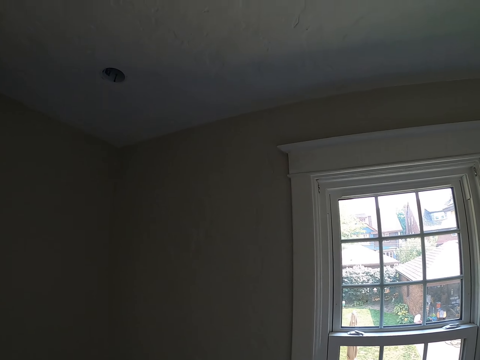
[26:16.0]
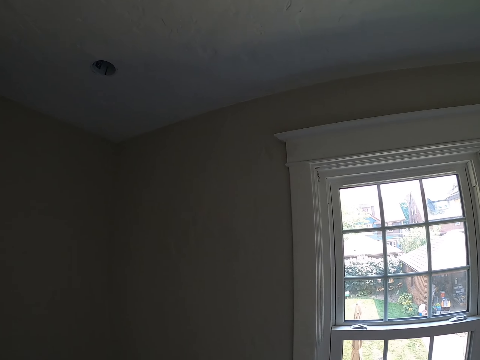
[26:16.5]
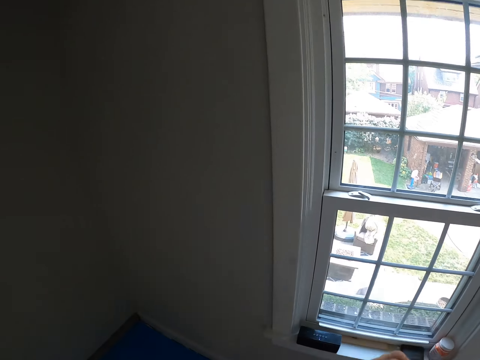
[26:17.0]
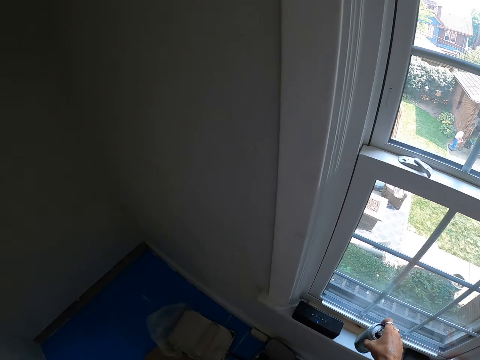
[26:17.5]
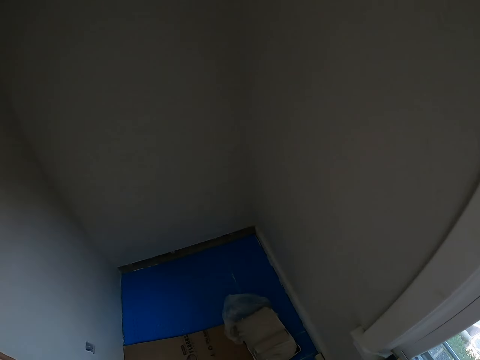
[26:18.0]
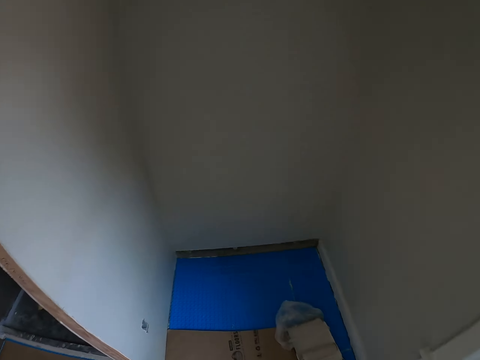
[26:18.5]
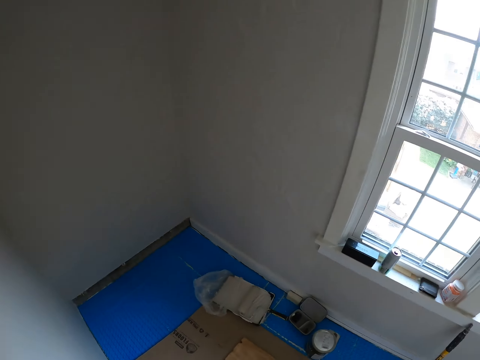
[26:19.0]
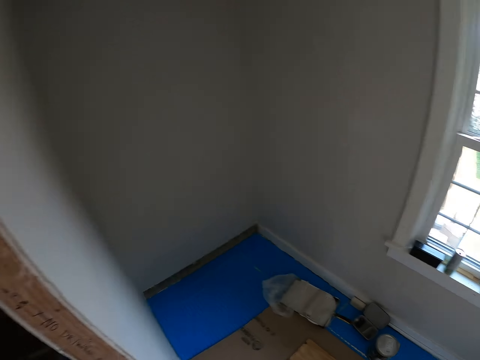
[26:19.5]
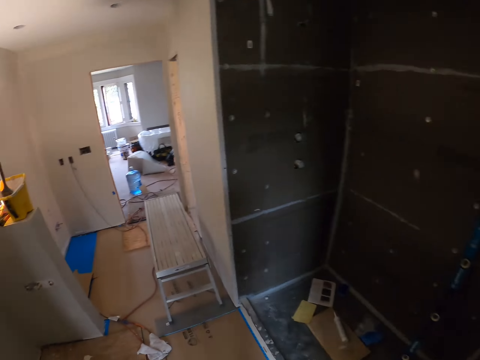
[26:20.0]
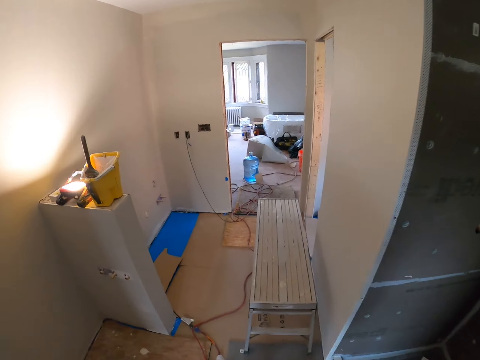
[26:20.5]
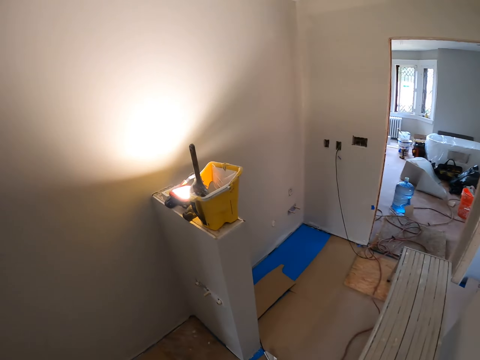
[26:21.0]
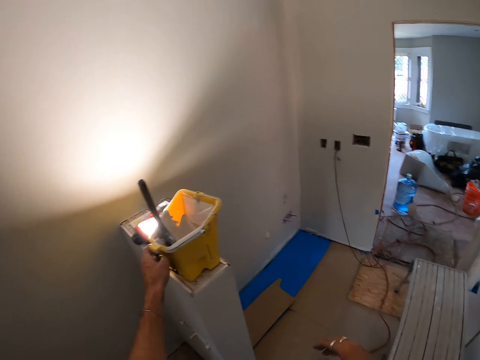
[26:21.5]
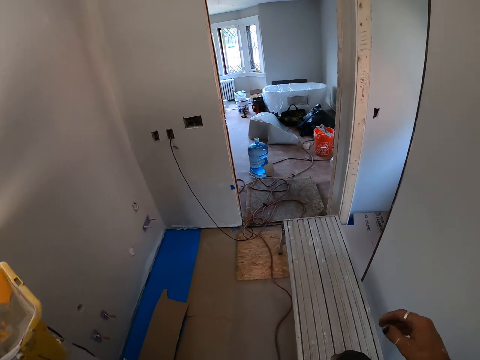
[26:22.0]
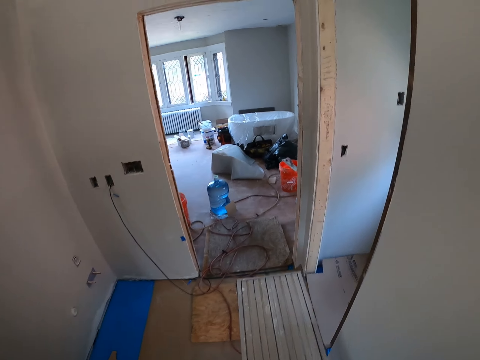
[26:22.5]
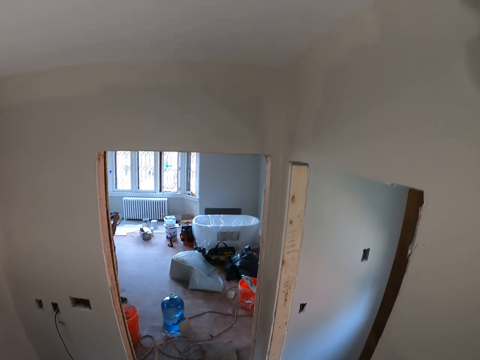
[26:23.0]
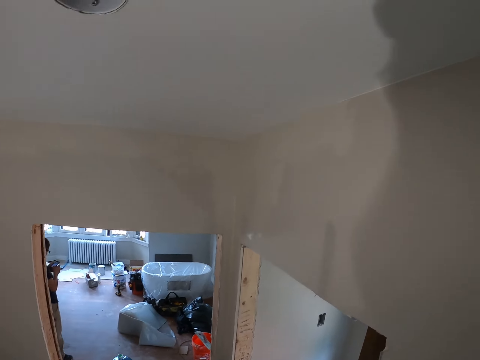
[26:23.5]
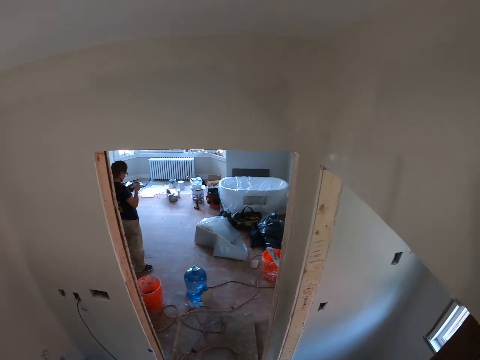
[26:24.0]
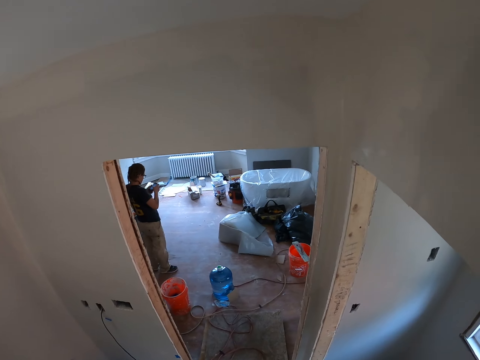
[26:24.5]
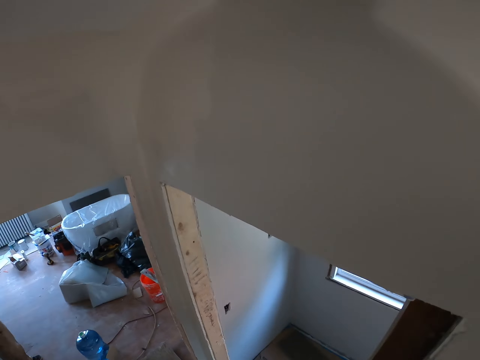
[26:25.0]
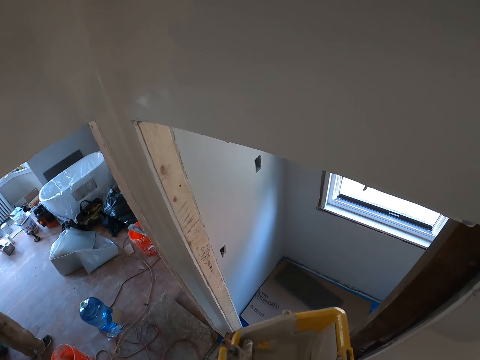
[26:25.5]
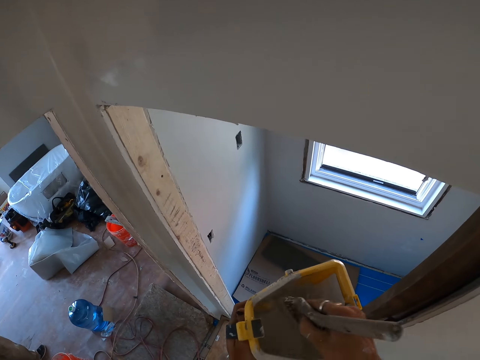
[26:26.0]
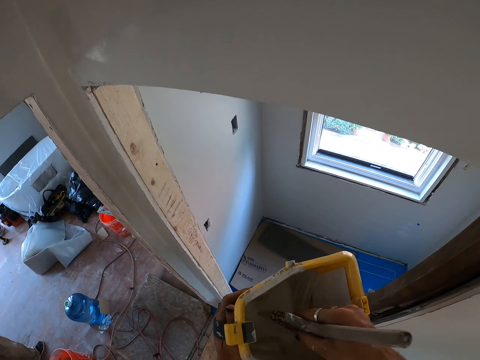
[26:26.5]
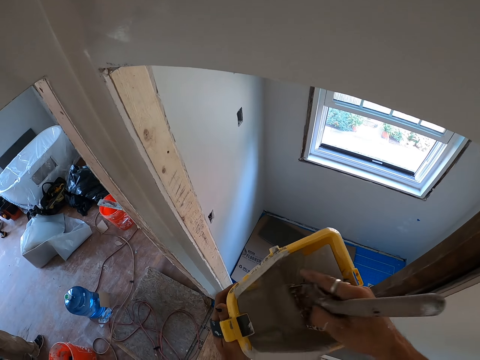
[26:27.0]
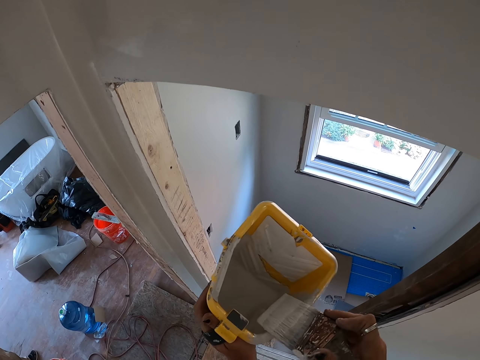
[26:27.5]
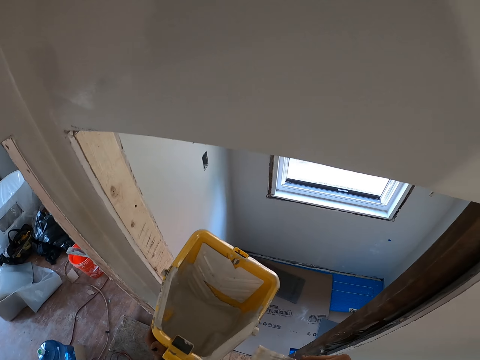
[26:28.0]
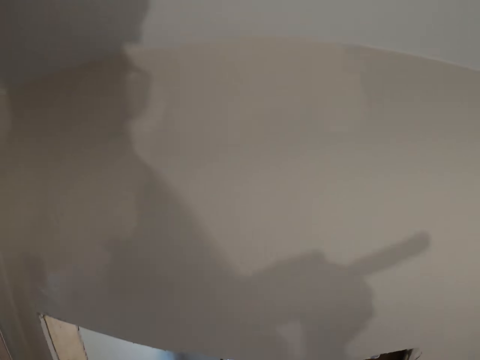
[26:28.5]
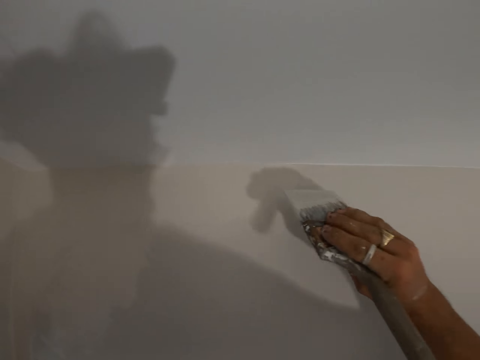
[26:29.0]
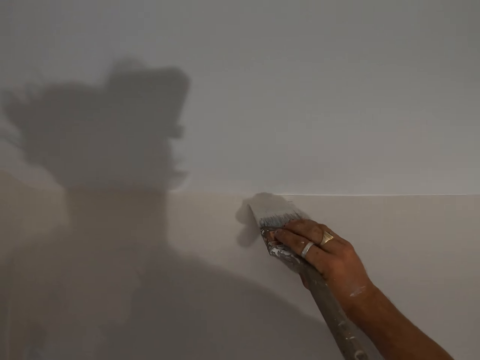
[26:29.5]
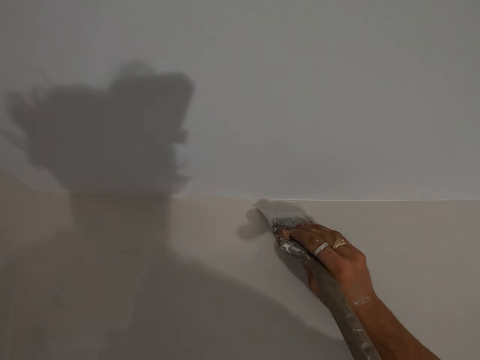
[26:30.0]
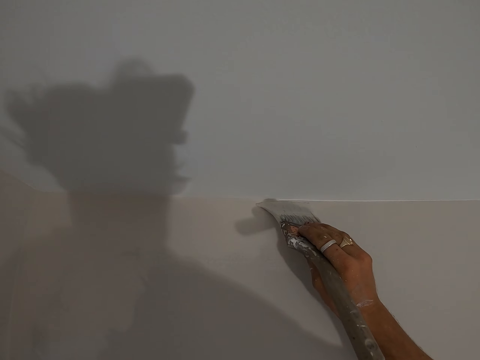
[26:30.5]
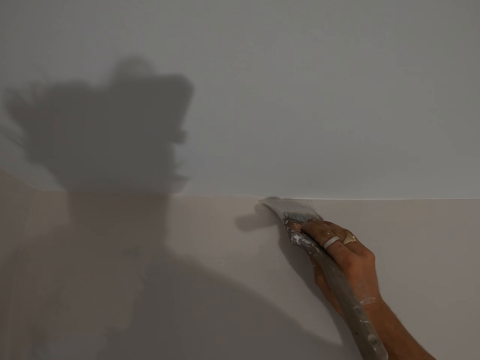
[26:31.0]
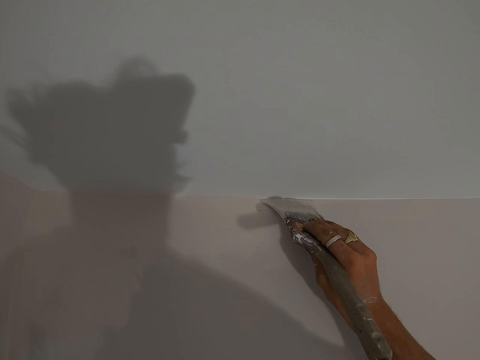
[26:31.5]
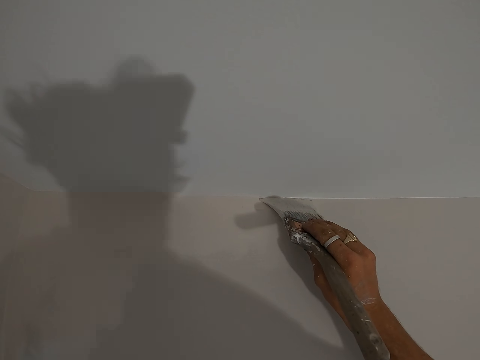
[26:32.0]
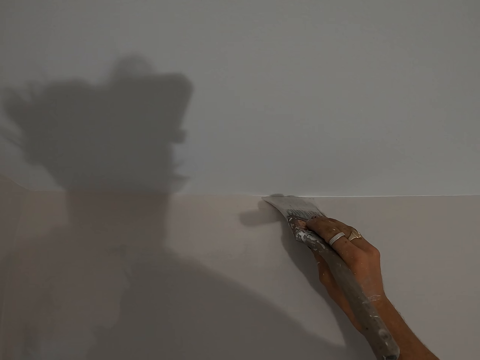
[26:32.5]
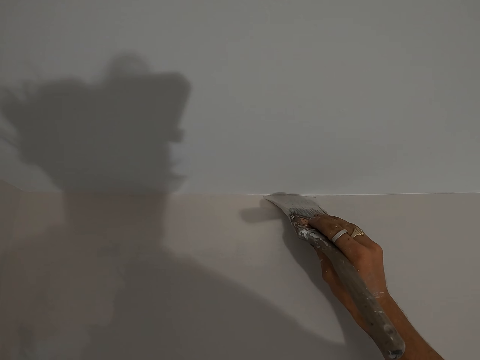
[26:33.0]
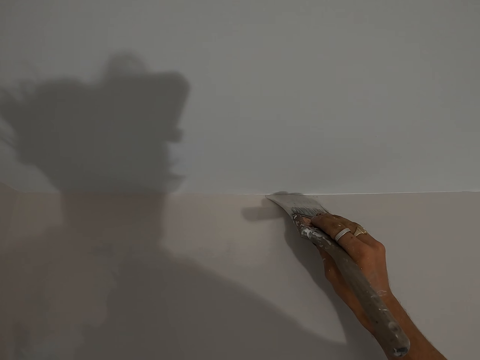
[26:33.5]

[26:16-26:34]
The camera wearer puts the drink on the window stool. They pick up the paint tray. They walk towards another room. They step on the scaffolding stand. They dip the paint brush in the paint tray. They rub the paint brush on the paint tray. They paint the wall with the paint brush.

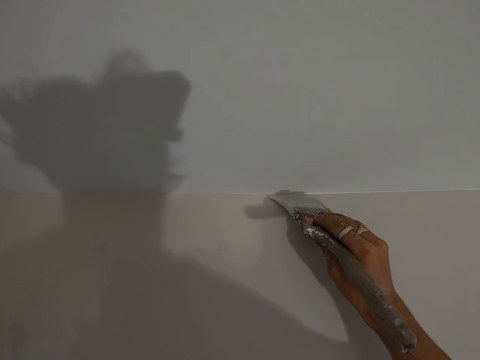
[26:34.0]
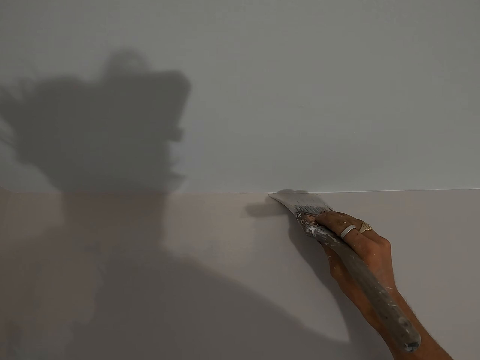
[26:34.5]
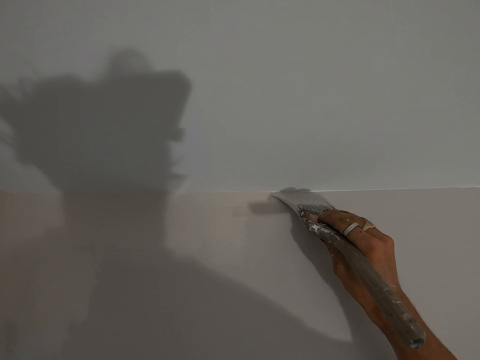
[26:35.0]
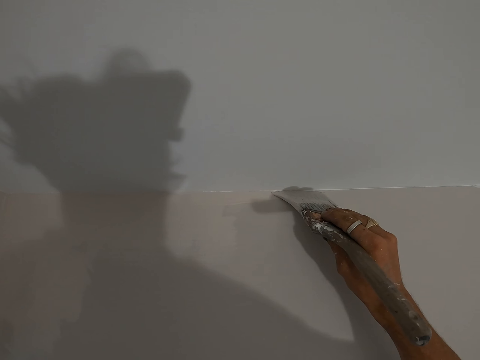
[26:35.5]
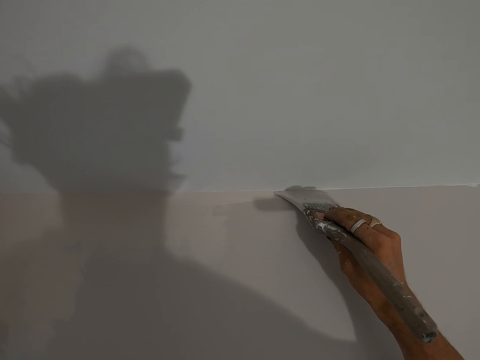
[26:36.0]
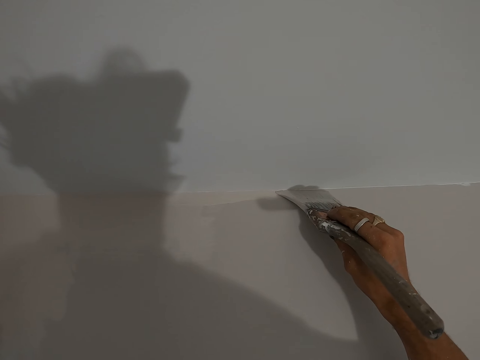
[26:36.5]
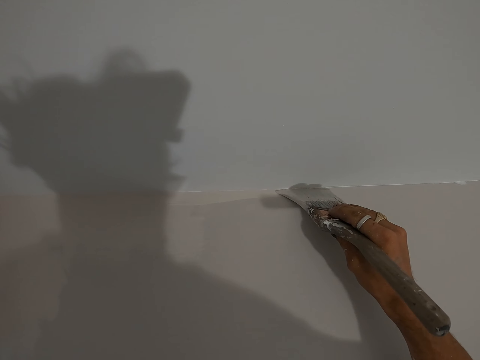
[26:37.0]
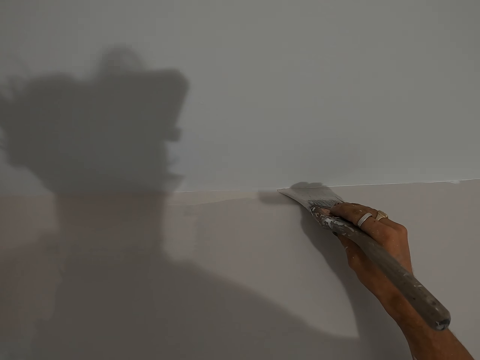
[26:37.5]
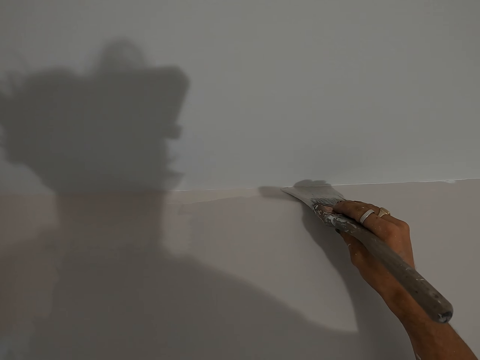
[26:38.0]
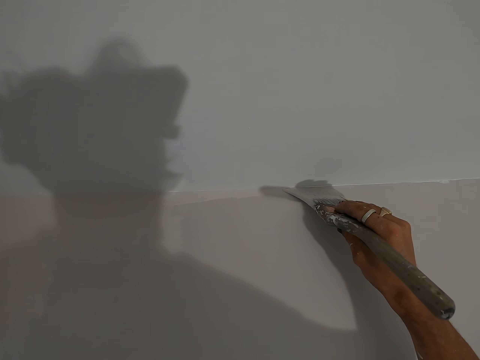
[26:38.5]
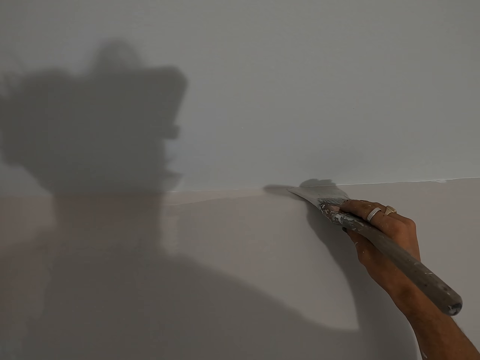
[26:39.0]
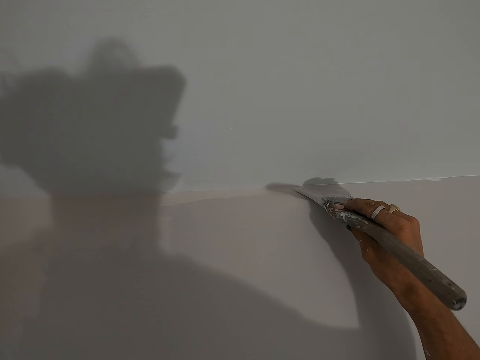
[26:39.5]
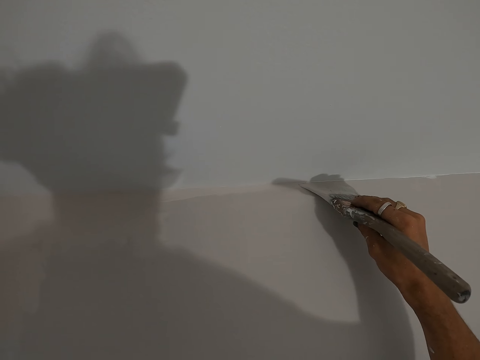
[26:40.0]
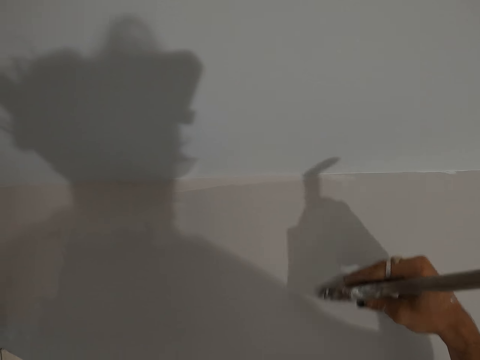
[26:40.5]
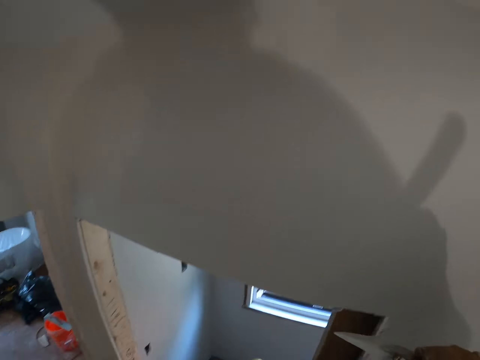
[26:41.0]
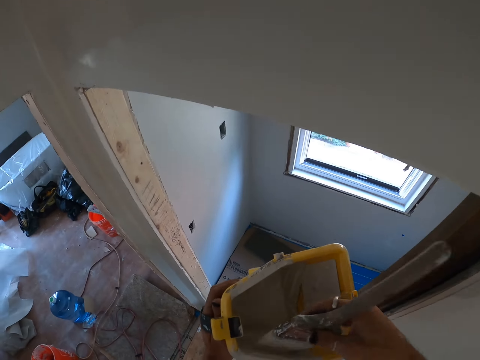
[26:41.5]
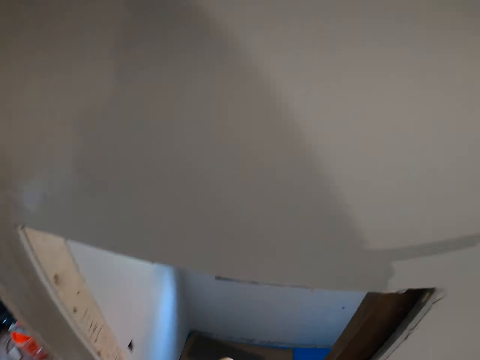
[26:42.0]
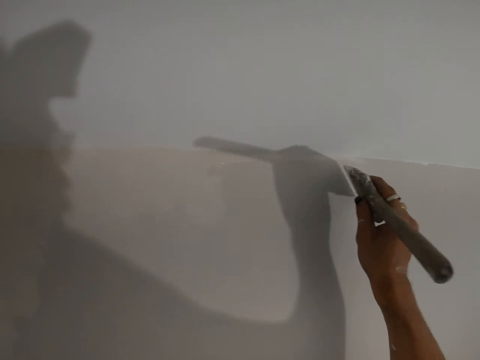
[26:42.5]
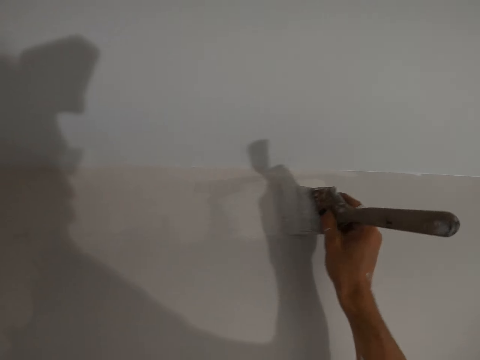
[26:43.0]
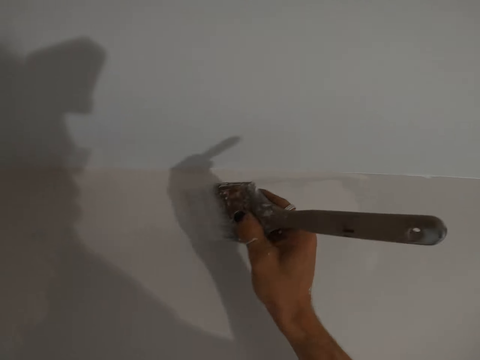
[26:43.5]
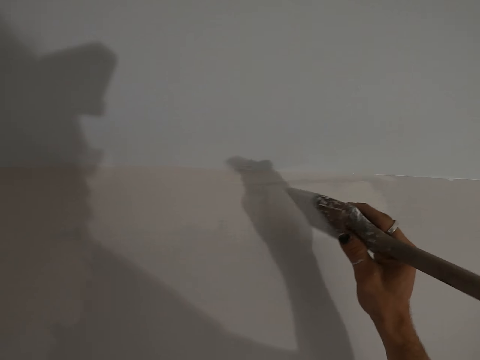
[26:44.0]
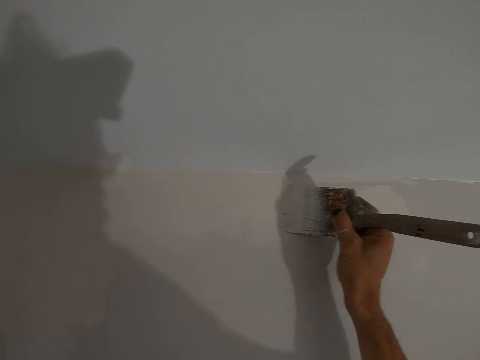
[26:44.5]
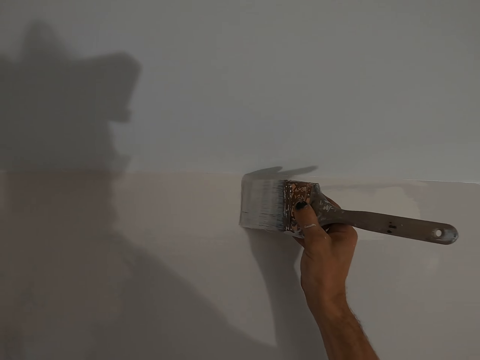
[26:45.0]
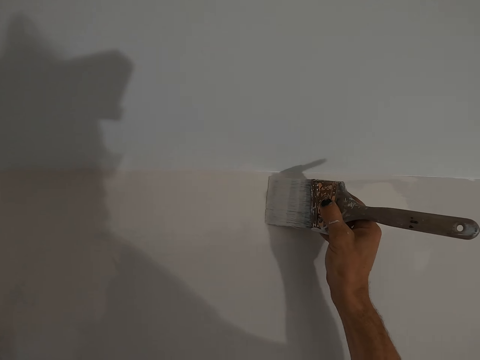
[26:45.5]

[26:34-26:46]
The camera wearer dips the paint brush in the paint tray. They paint the wall with the paint brush.
